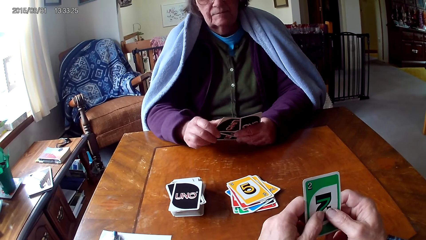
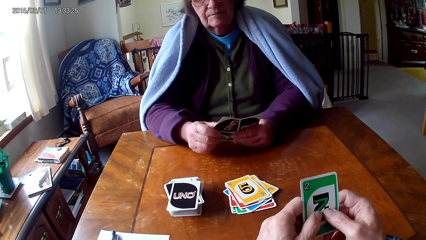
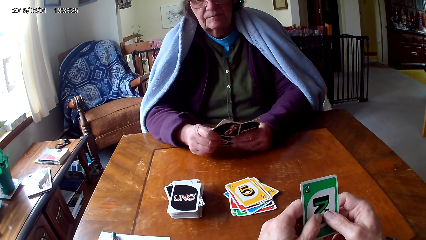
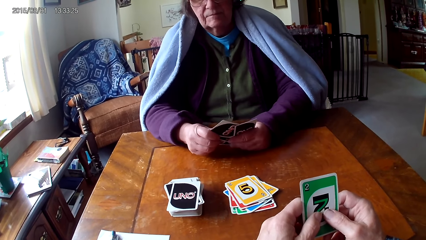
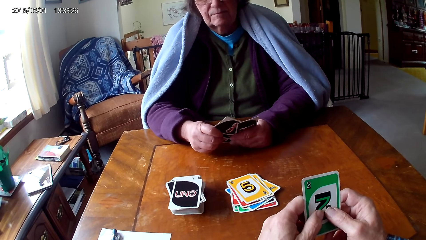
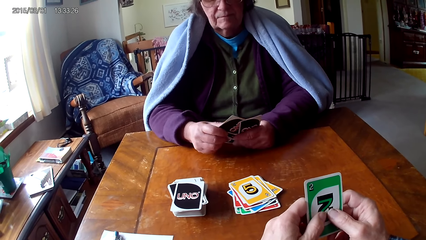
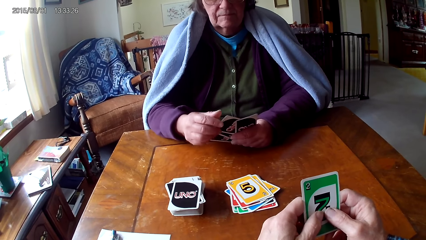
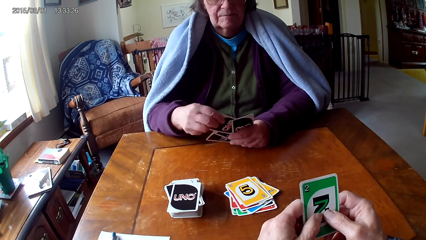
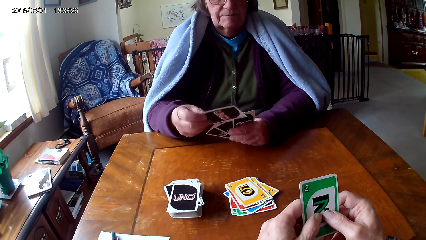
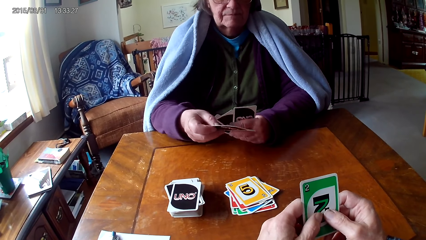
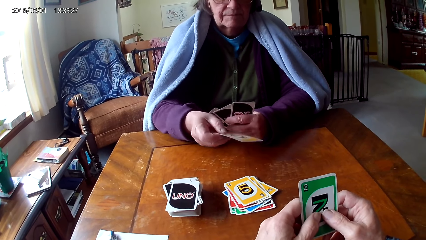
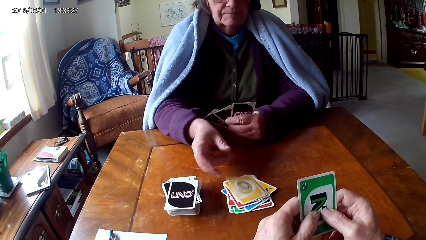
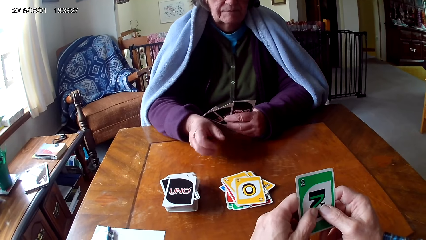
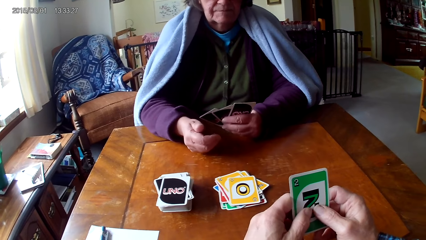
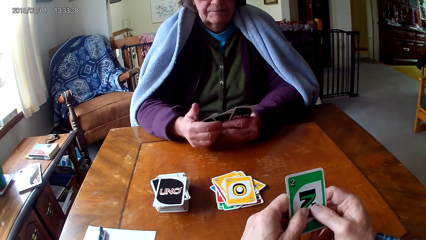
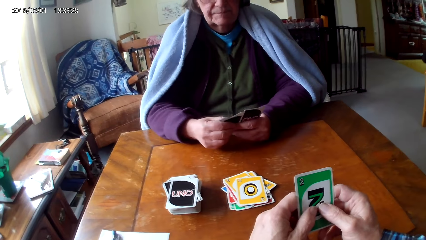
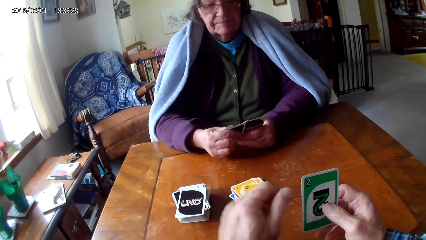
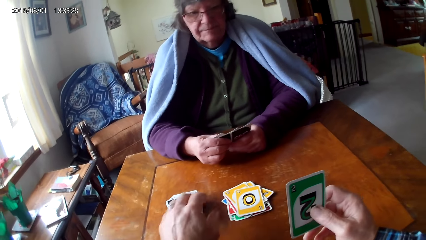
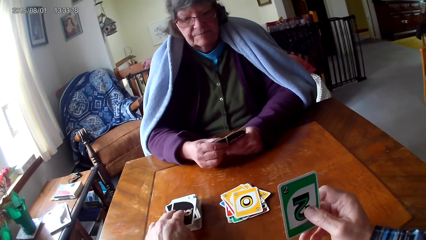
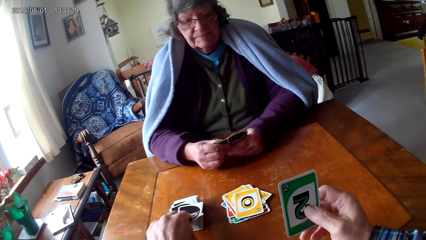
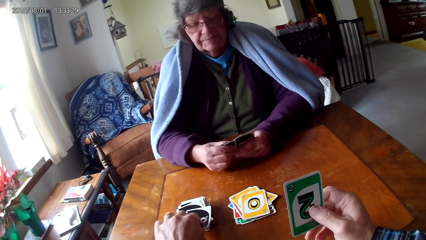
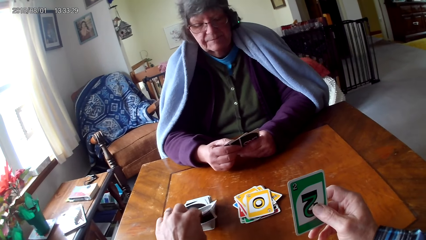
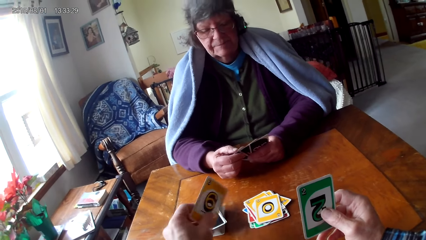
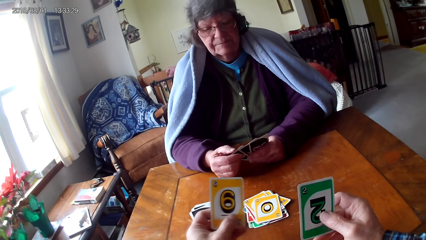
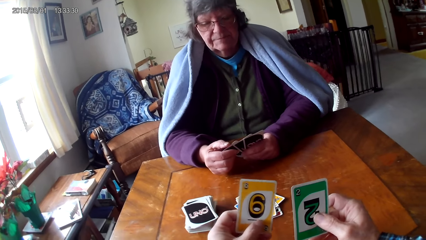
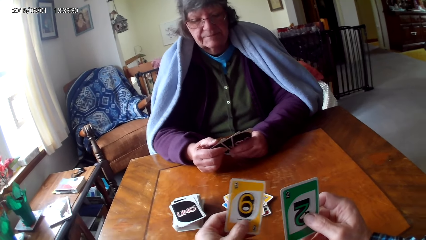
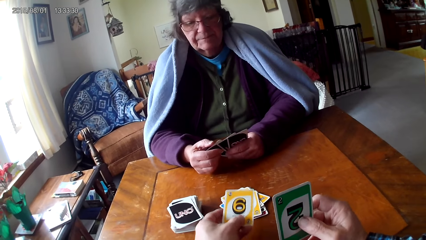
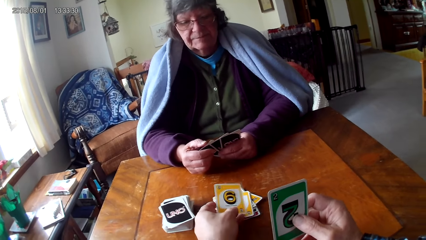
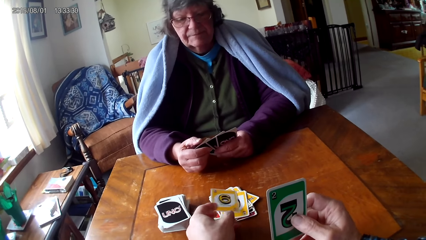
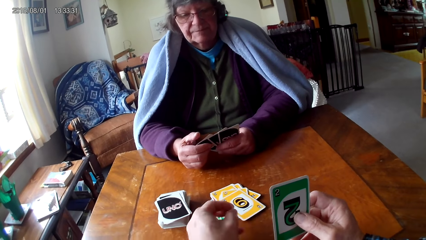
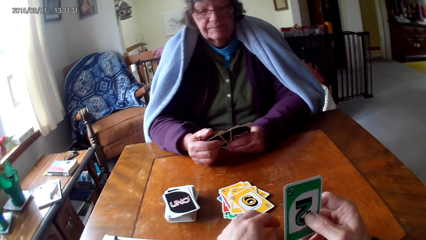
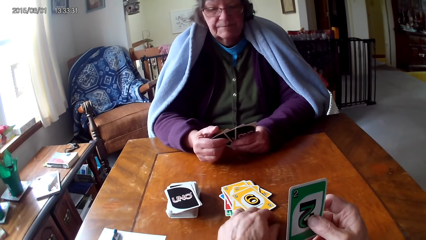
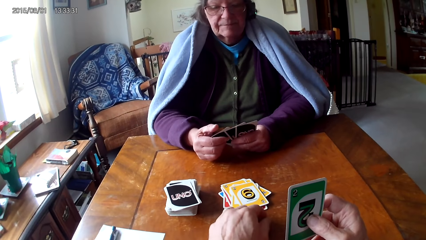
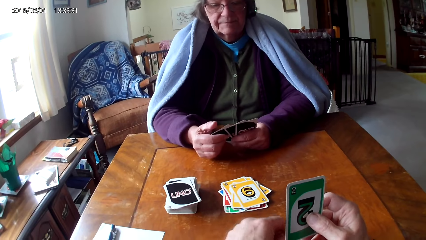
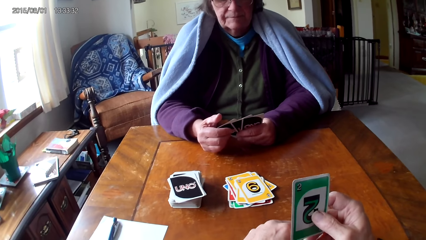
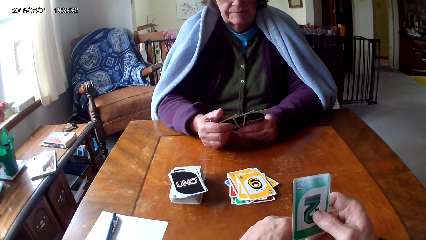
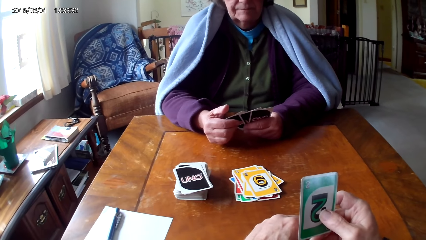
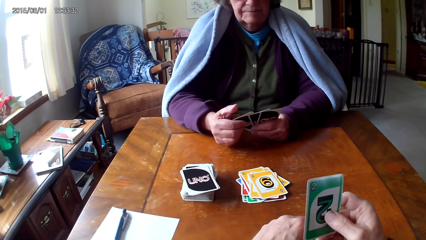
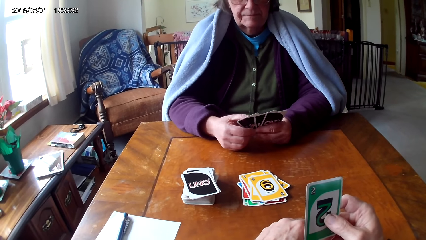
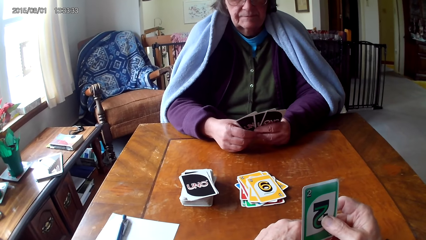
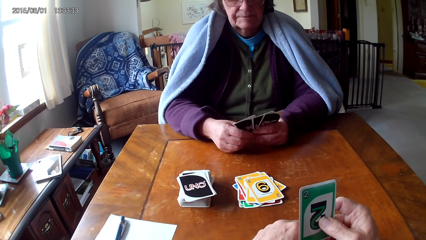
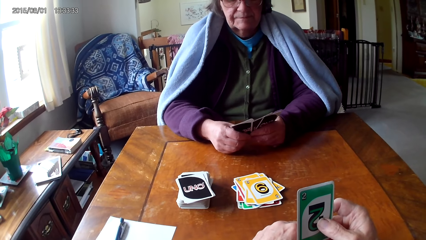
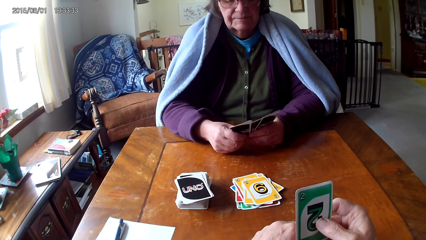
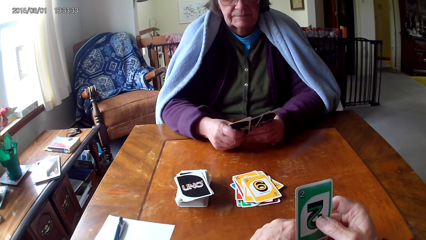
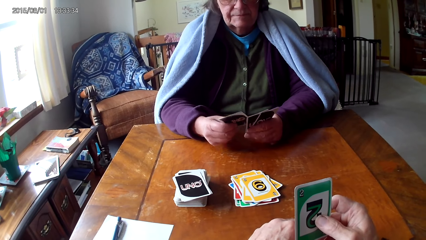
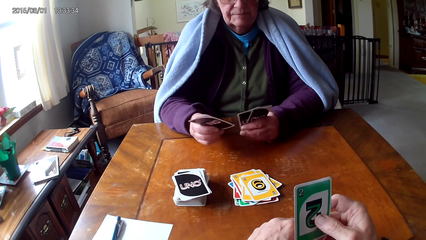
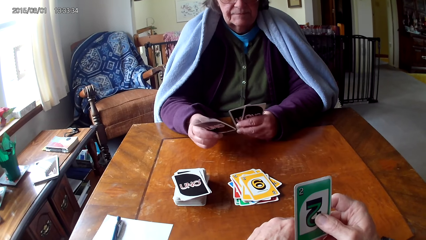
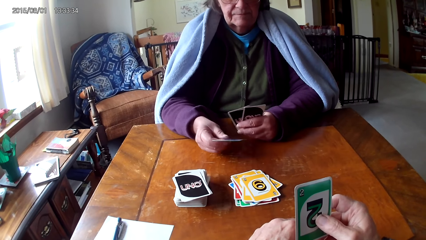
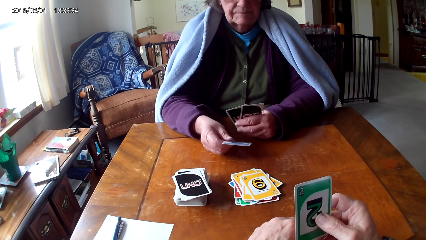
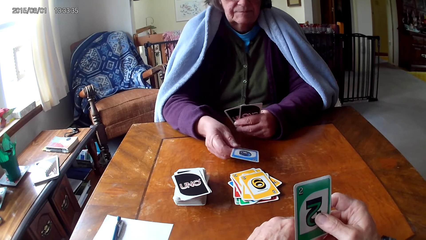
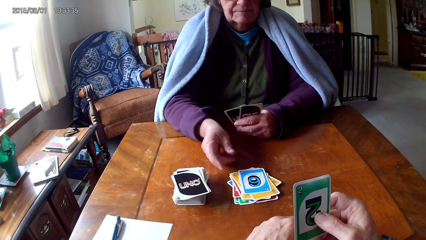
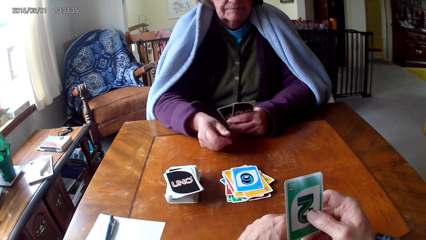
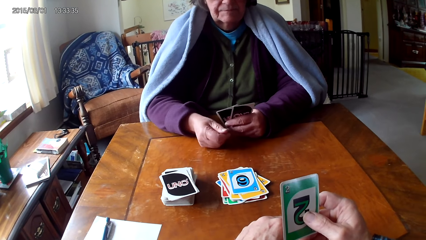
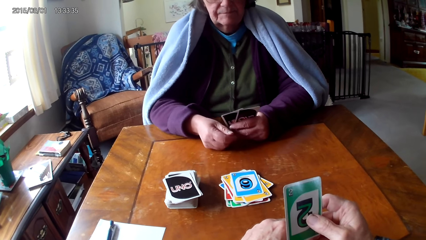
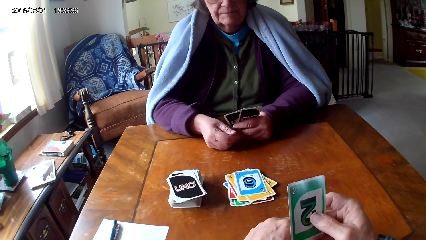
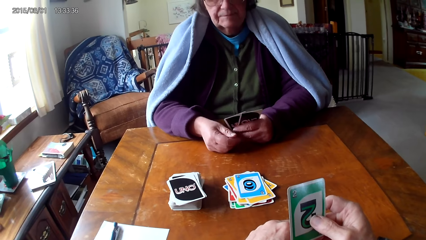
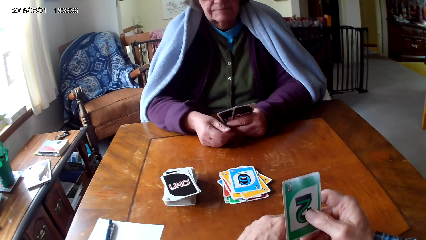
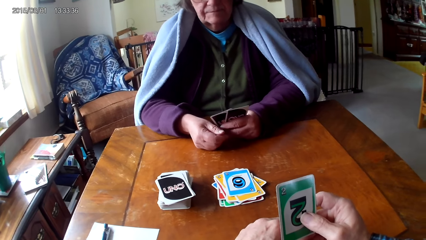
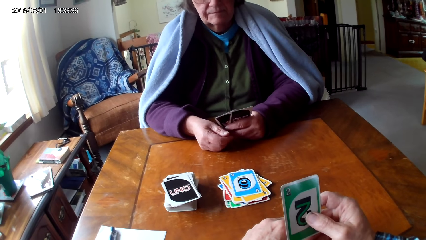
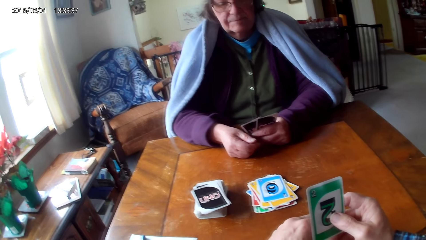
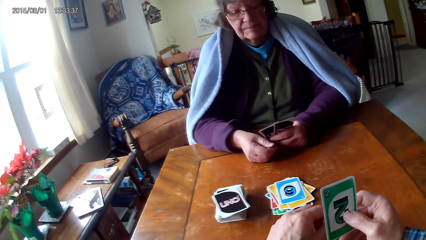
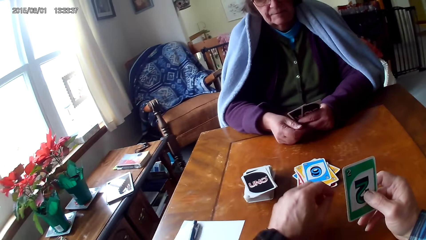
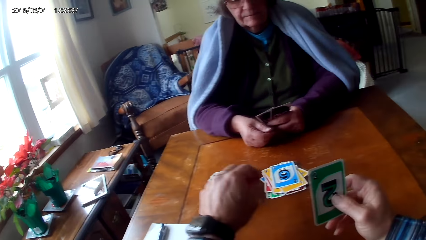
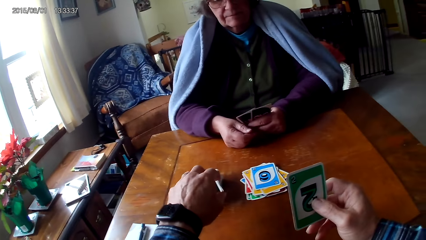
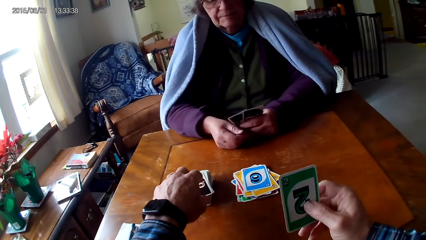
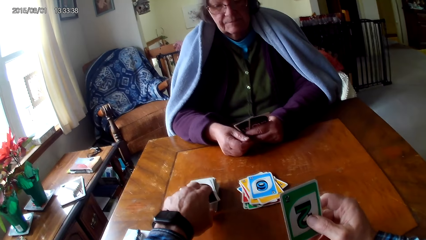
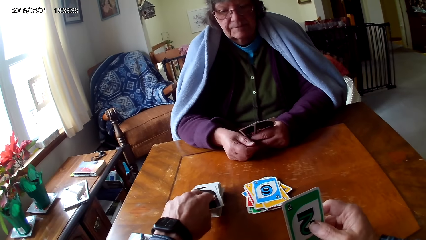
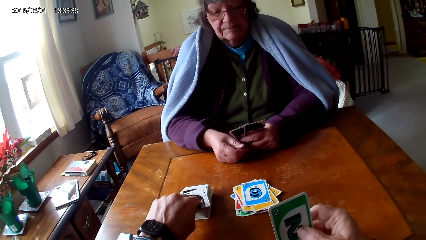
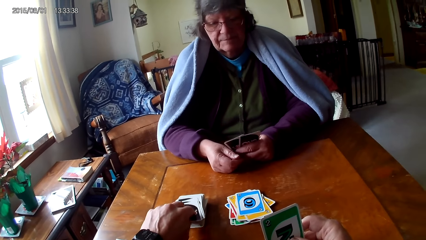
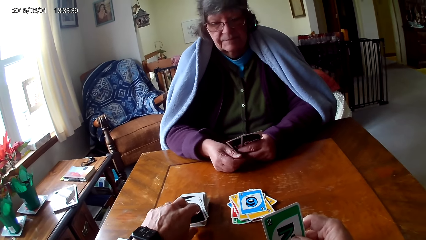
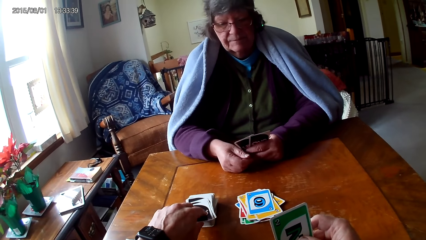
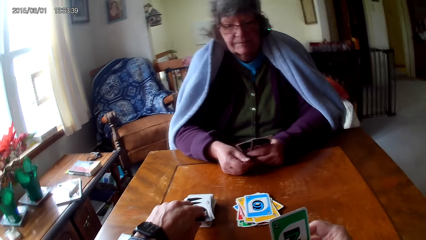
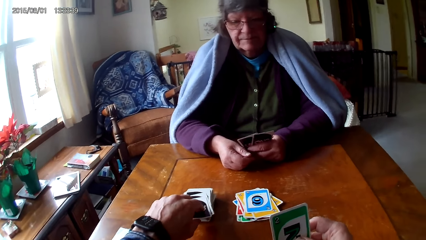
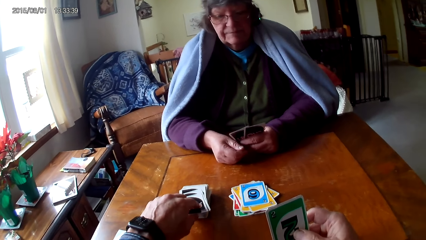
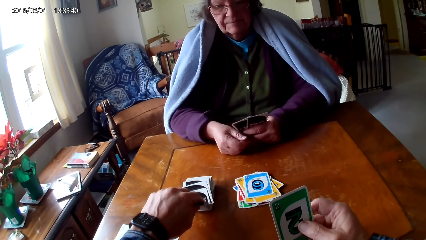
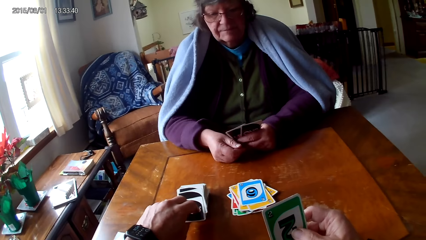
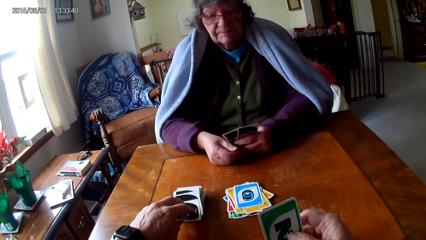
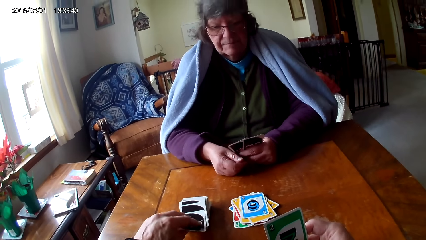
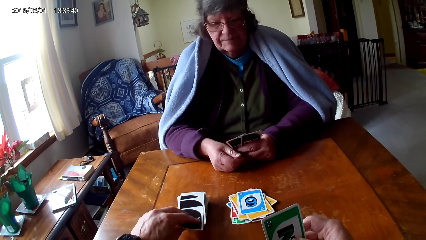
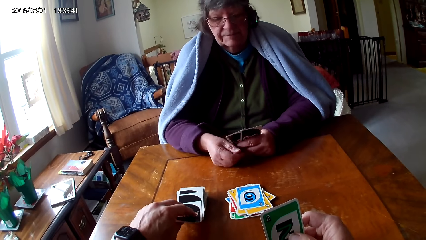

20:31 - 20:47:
A woman picks a card on the other hand and puts down a card. The camera wearer picks a card on a table. They put down a card and look at the cards. The woman picks a card on the other hand and puts down a card. The camera wearer picks a card on the table.
